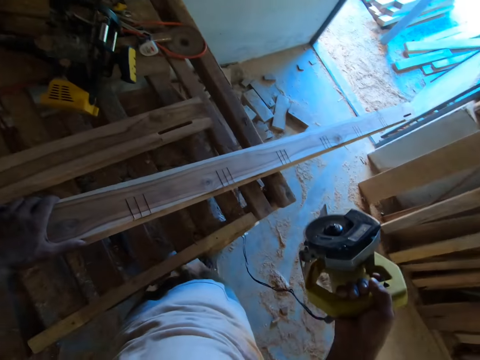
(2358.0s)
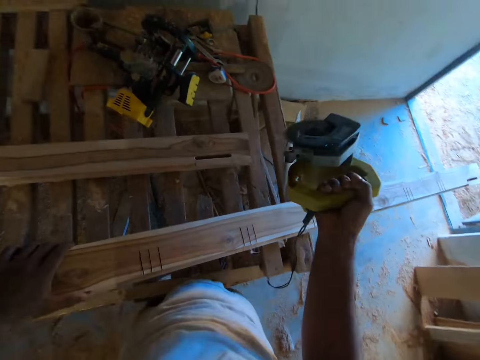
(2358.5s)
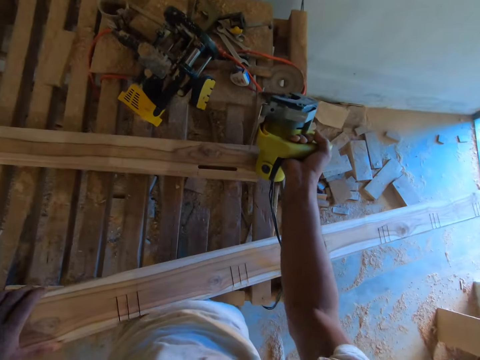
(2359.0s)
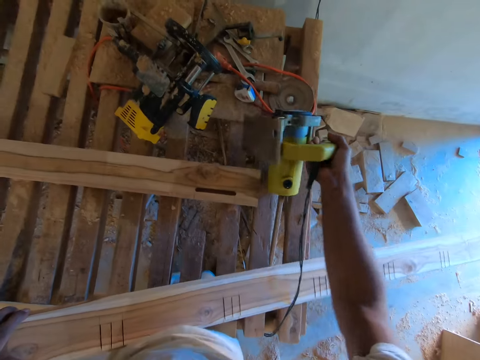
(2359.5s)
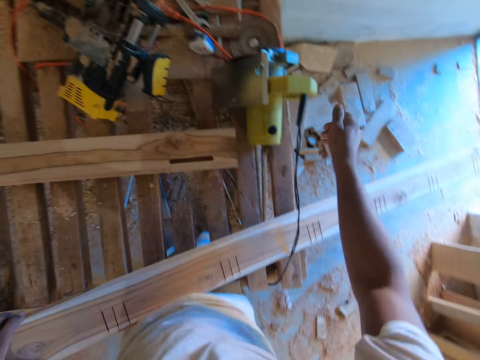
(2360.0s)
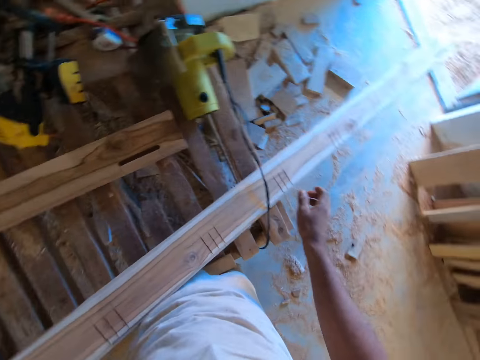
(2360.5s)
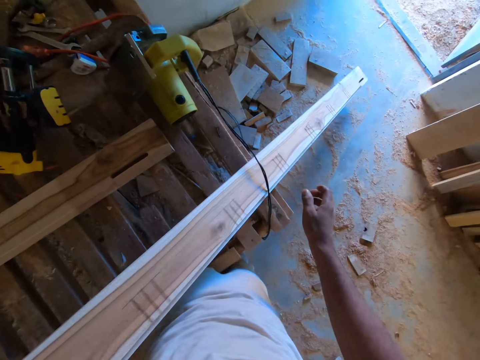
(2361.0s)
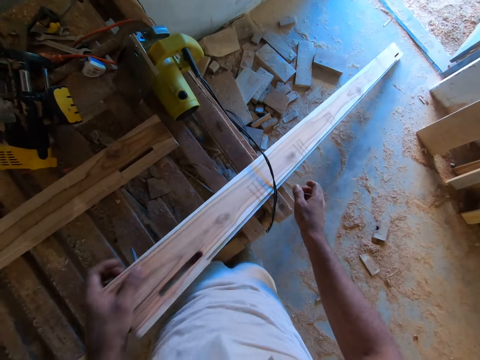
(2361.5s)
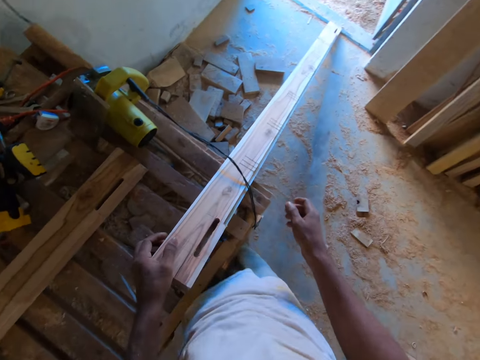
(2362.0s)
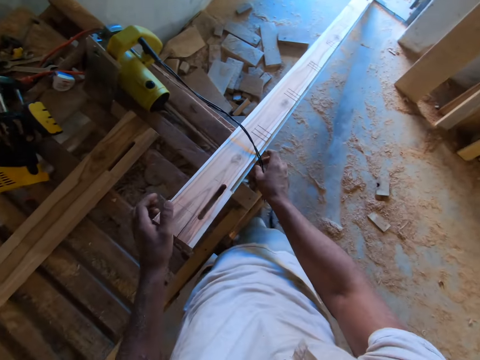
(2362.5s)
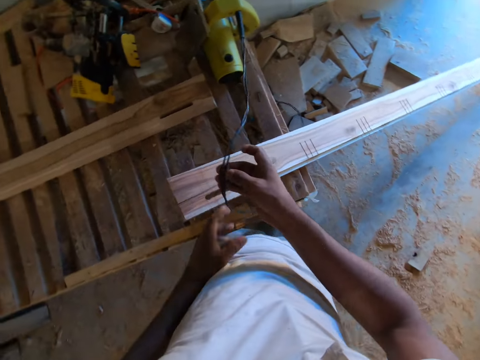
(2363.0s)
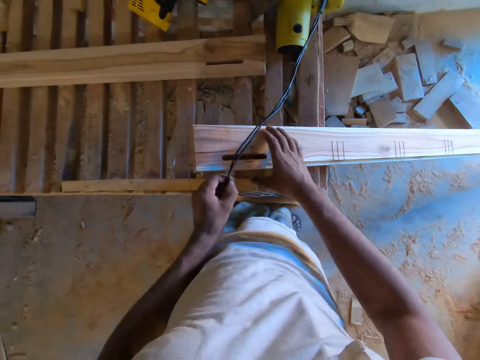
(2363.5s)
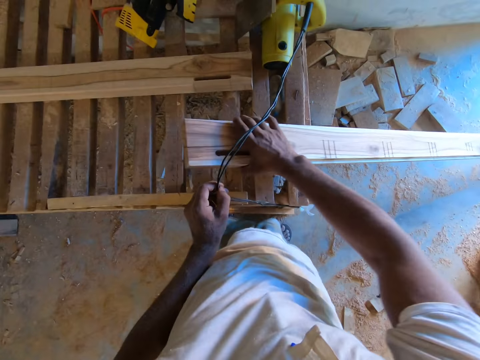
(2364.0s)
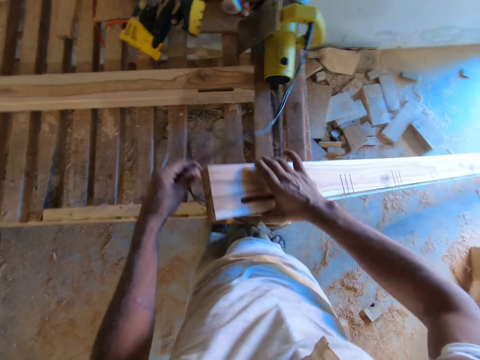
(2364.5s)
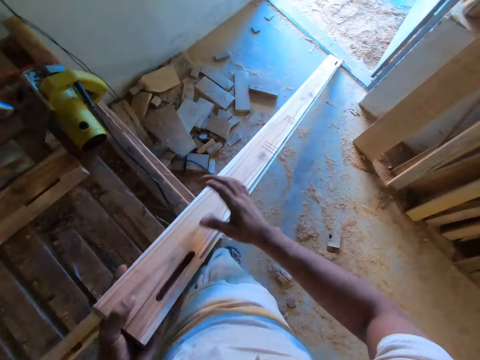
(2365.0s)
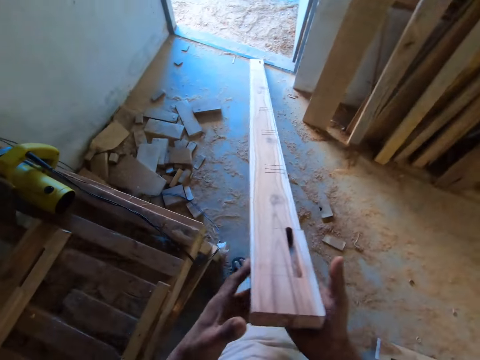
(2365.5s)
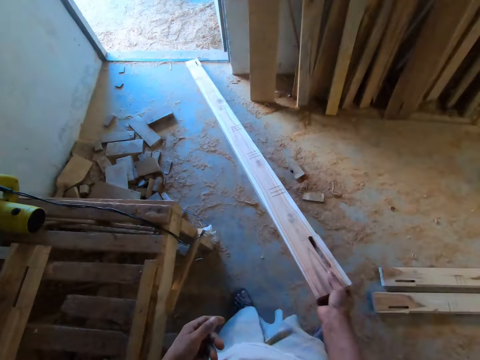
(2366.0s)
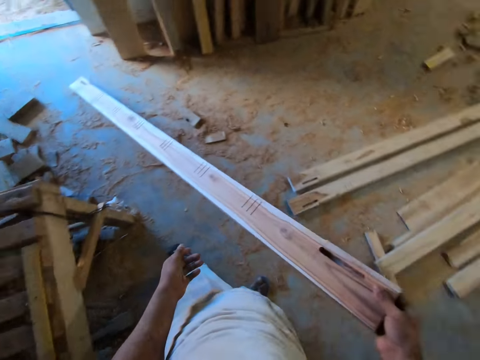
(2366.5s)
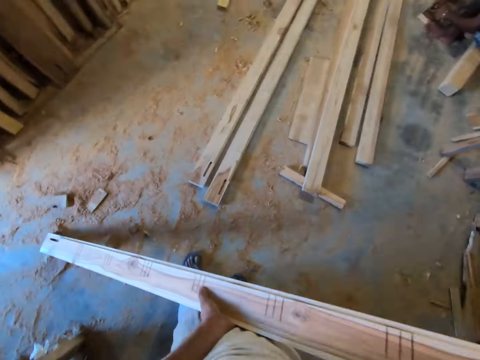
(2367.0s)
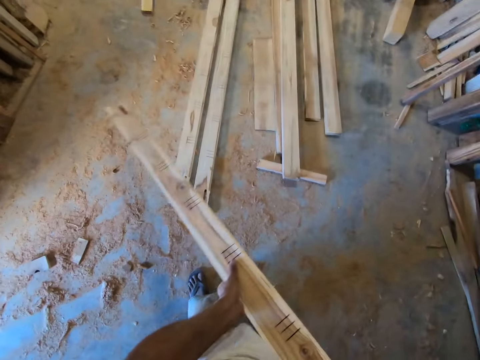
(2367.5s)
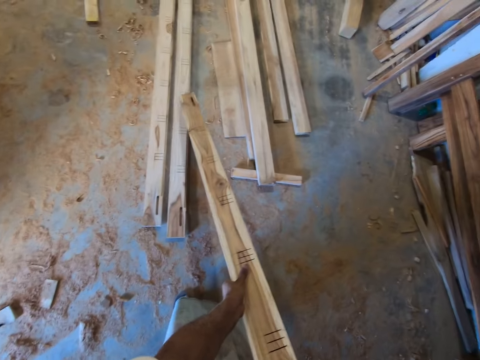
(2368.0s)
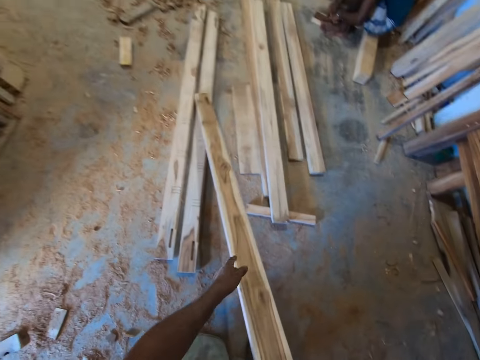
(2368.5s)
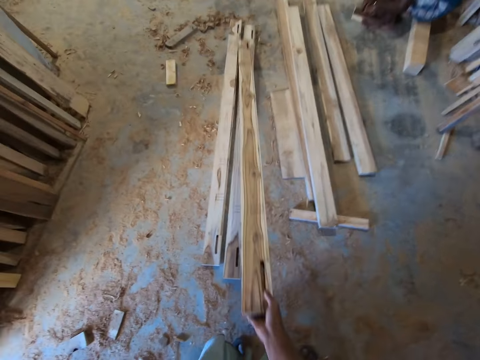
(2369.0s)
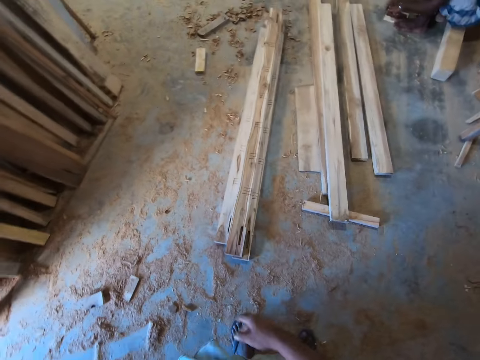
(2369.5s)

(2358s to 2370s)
The camera wearer lifts the wooden plank from the rack deck with his left hand. He drops the wood cutter on the rack deck with his right hand. He slides the wooden plank on the floor with his left hand. He moves the cord of the wood cutter with his right hand. He picks a cable. He passes the cord from his right hand to his left hand. He lifts the wooden plank from the rack deck with his right hand. He removes the cord from the wooden plank with his left hand. He puts down the cable. He places his left hand under the wooden plank. He passes the wooden plank in his left hand to his right hand. He slides the wooden plank on the floor with his left hand. He places his left hand under the wooden plank. He carries the wooden plank with both hands. He picks the wood. He slides the wooden plank on the floor with his right hand. He removes his left hand from the wooden plank. He drops the wooden plank on a wooden plank on the floor with his right hand.

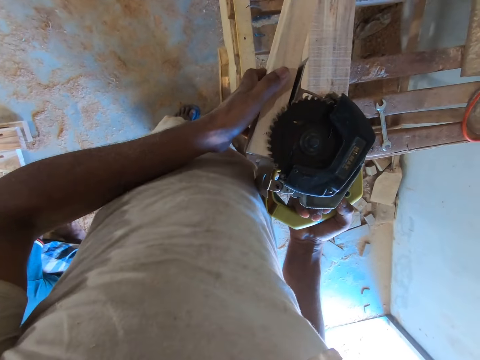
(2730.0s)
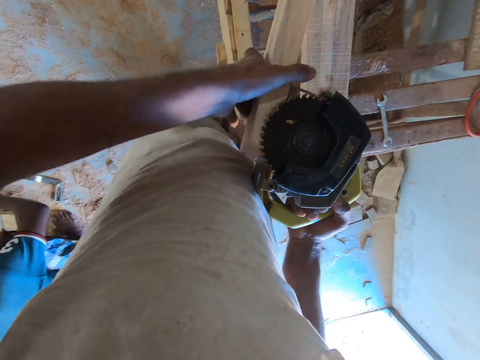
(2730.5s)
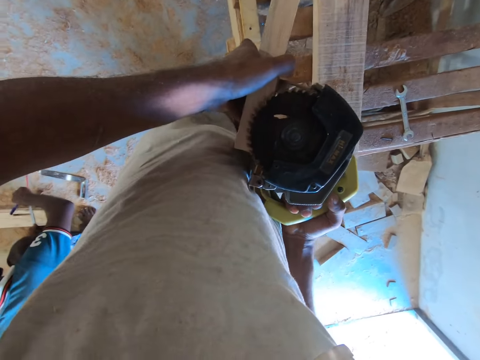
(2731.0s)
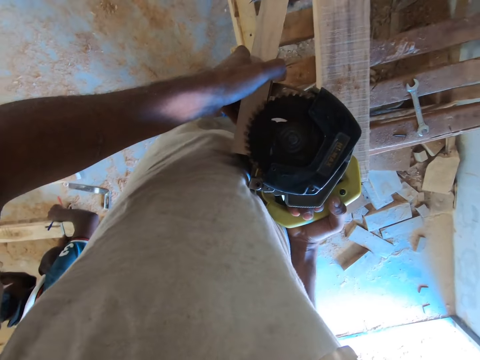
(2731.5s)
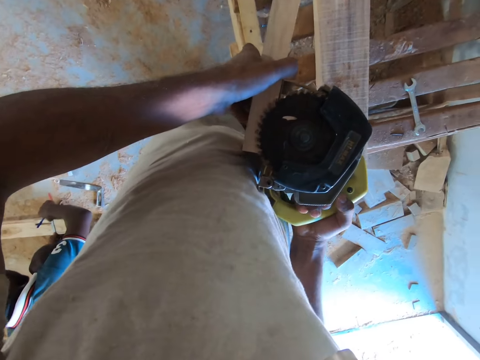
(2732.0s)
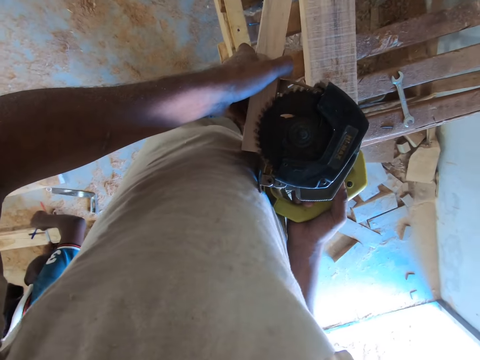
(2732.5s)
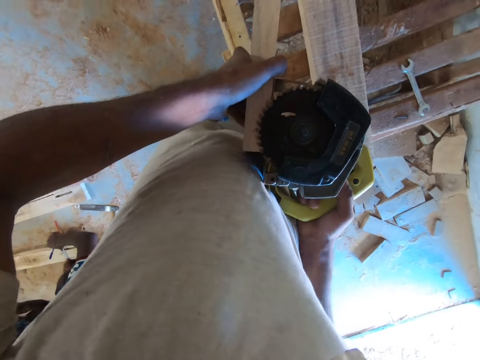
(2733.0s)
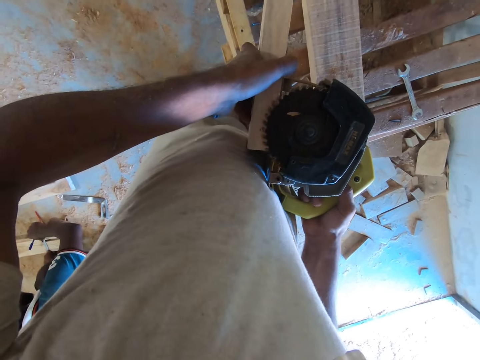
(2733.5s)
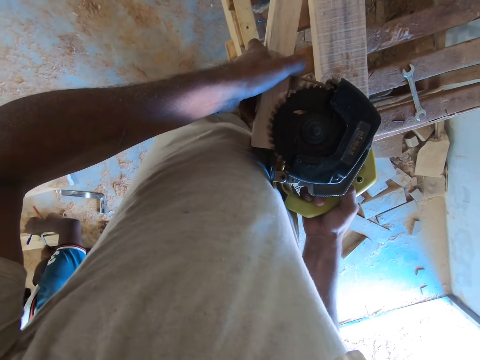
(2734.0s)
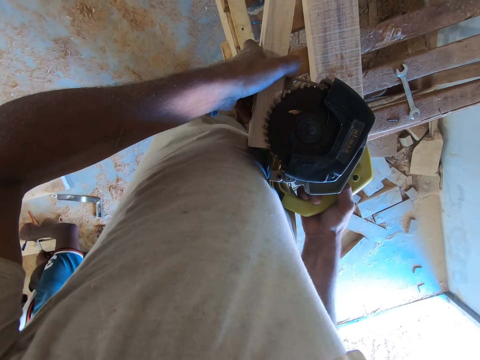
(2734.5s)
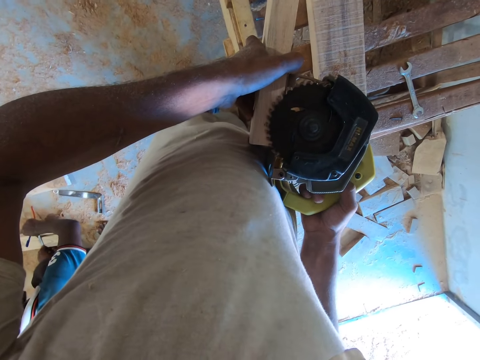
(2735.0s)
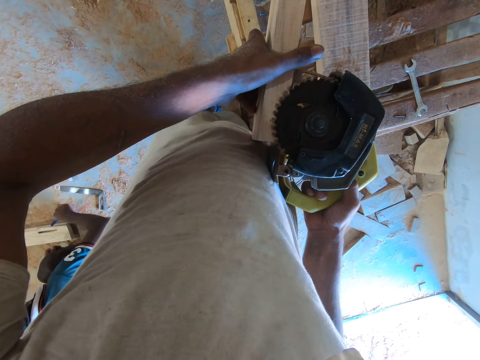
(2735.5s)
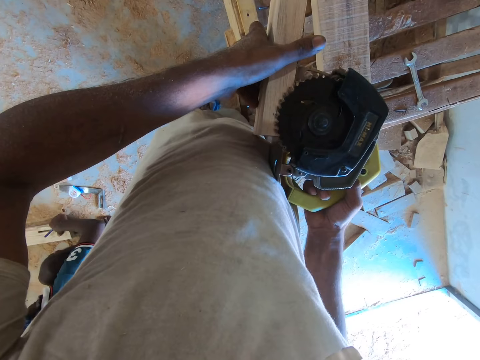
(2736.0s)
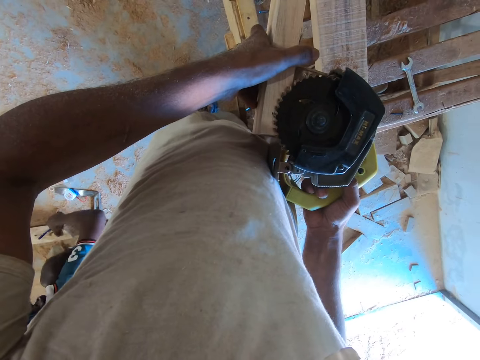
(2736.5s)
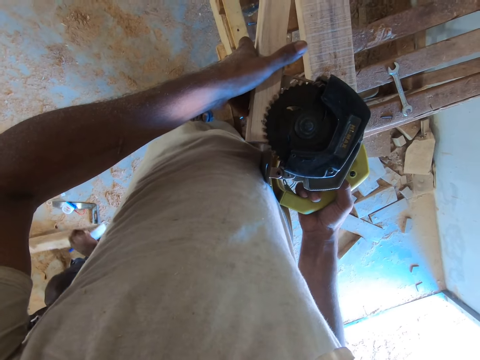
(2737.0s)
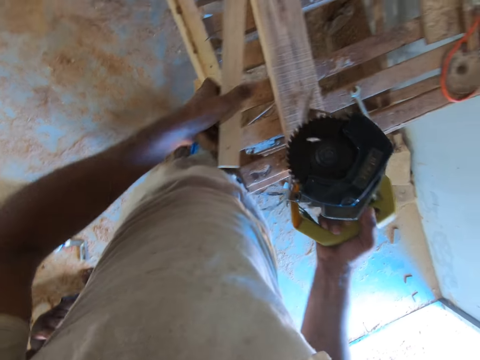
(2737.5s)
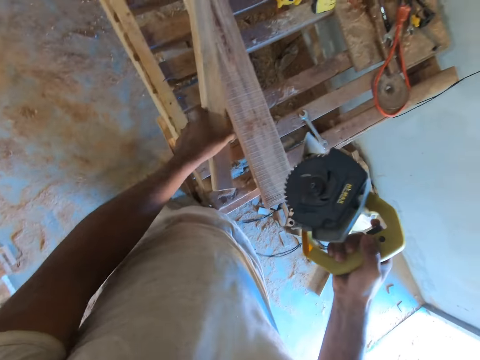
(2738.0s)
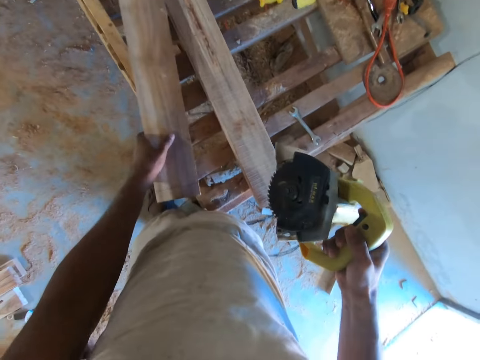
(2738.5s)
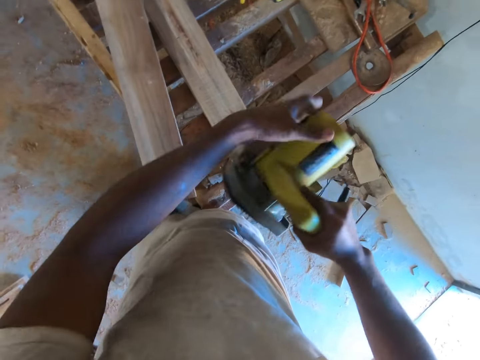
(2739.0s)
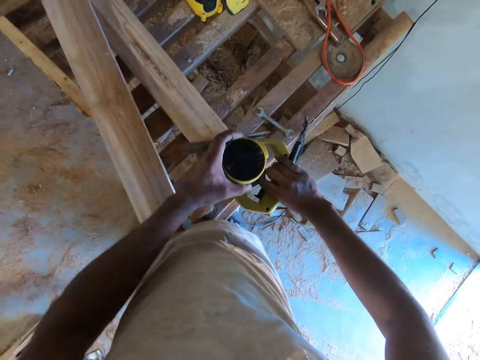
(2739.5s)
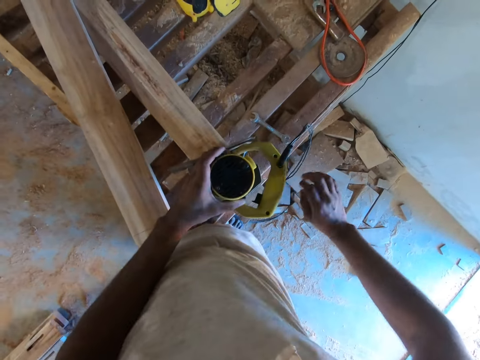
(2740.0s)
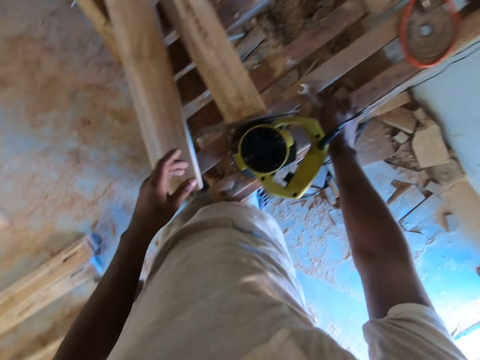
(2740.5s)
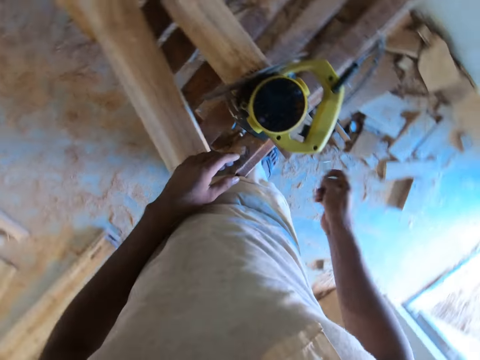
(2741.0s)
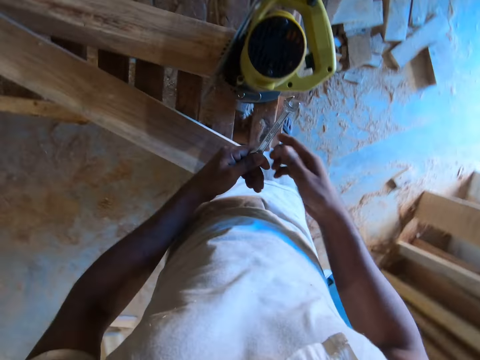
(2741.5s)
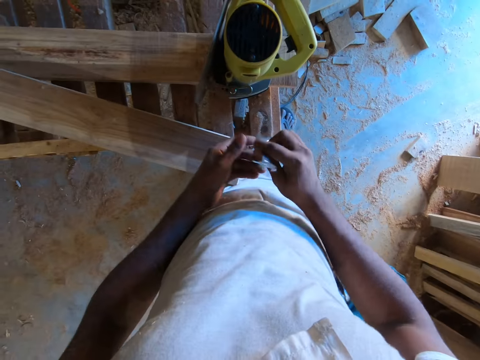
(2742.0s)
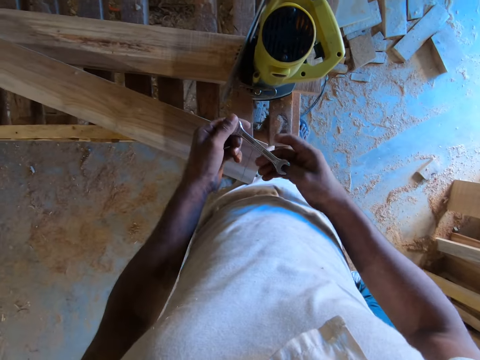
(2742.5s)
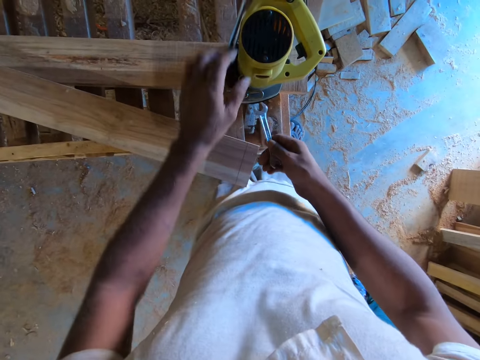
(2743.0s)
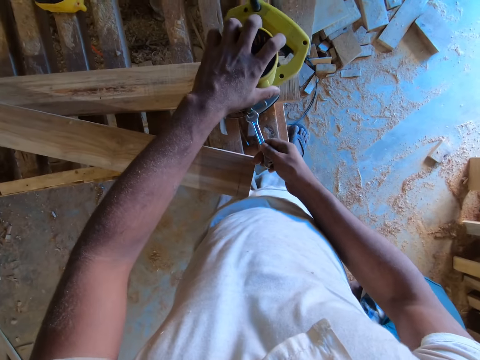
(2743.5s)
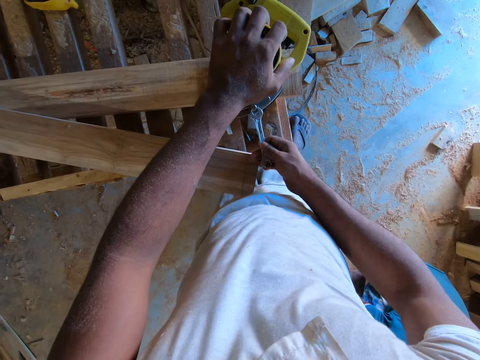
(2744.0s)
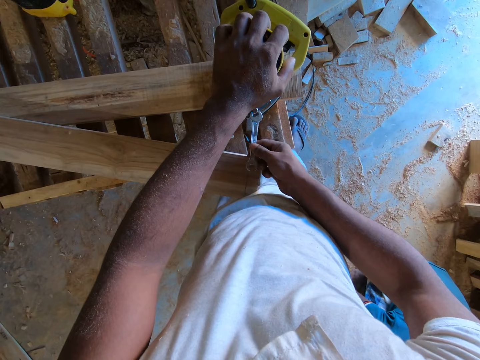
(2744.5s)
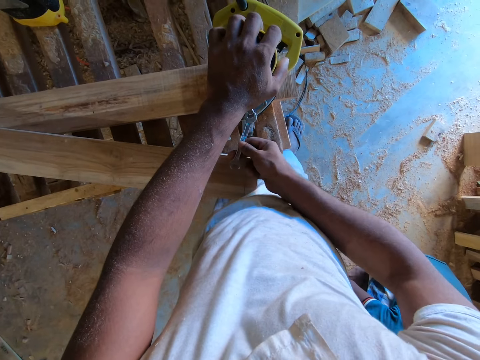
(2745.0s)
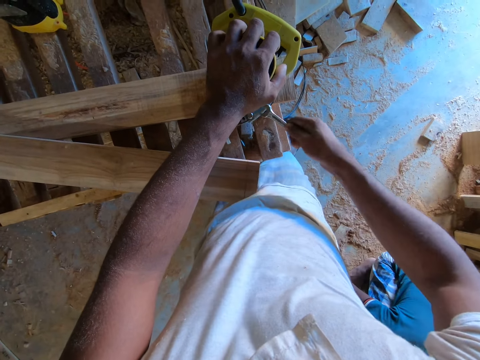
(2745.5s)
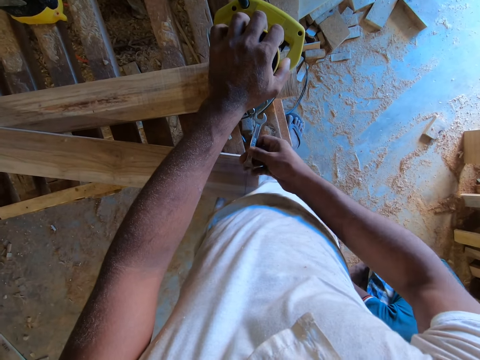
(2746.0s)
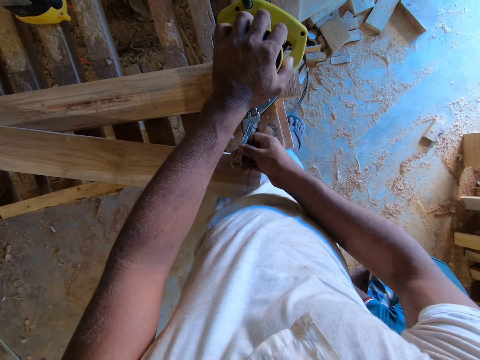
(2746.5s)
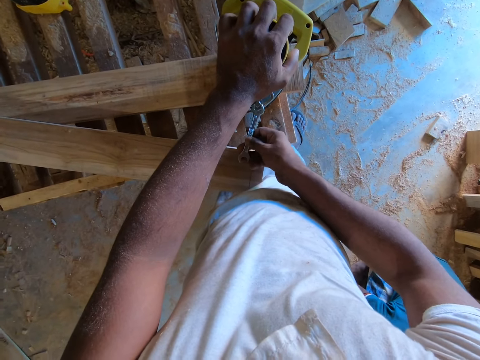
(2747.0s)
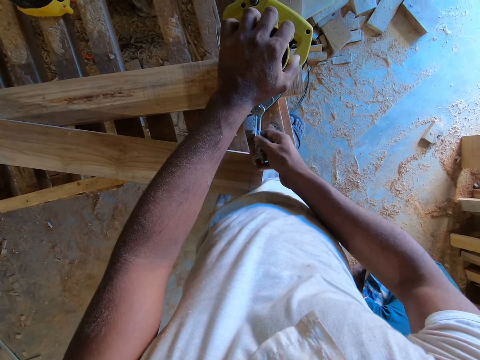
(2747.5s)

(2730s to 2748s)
The camera wearer places the corded circular saw on the wood. A man pulls a plank on the floor with his right hand. The camera wearer places the wood in his left hand on the table. He turns the wood. He places the corded circular saw on the table with both hands. He picks the spanner from the table with his right hand. He turns the spanner over in his hands. He holds the circular saw to the table with his left hand. He fixes the circular saw in his left hand on the table with the spanner in his right hand. He tightens a screw on the corded circular saw.
